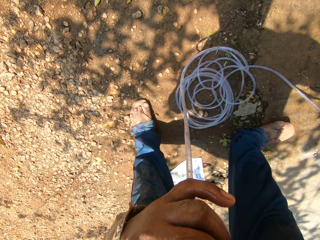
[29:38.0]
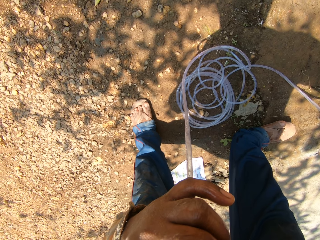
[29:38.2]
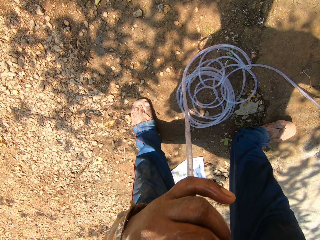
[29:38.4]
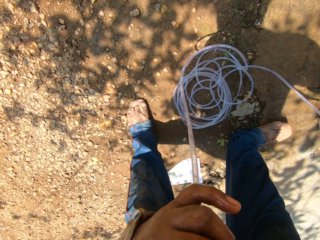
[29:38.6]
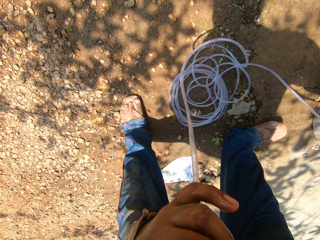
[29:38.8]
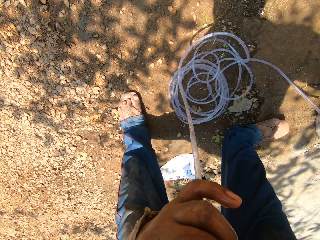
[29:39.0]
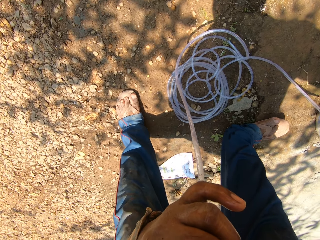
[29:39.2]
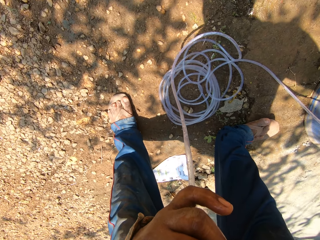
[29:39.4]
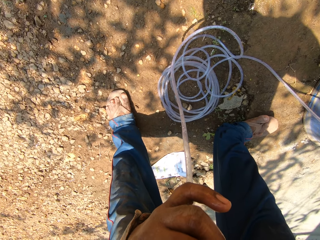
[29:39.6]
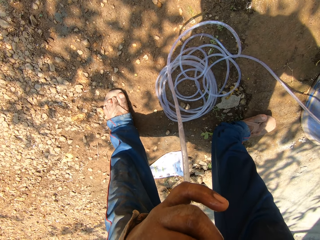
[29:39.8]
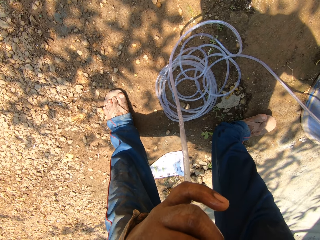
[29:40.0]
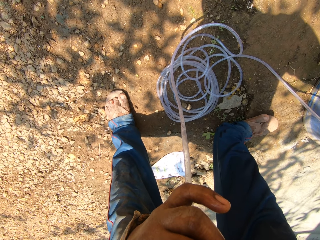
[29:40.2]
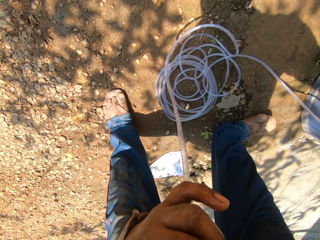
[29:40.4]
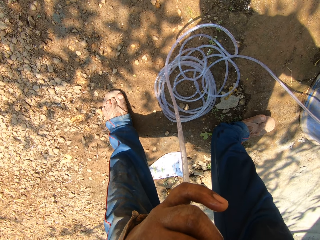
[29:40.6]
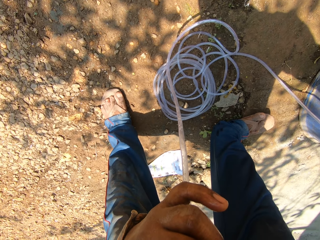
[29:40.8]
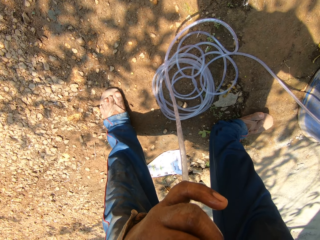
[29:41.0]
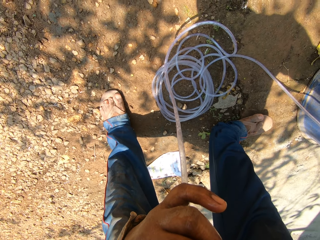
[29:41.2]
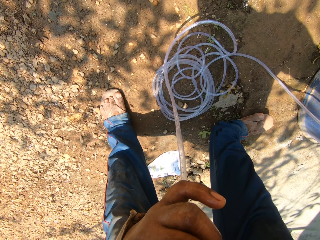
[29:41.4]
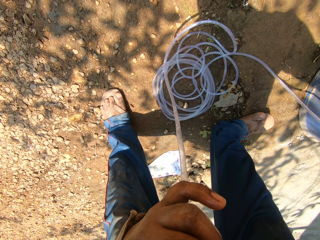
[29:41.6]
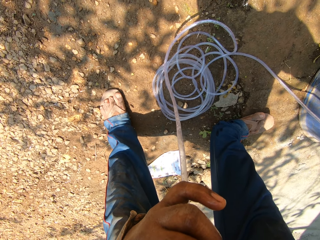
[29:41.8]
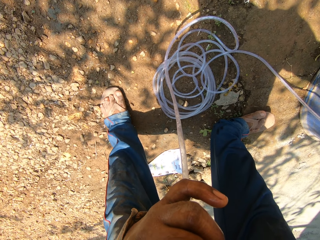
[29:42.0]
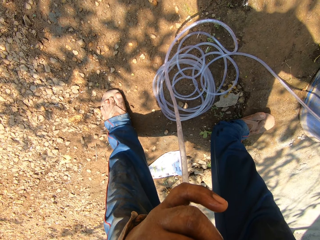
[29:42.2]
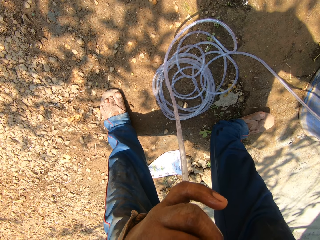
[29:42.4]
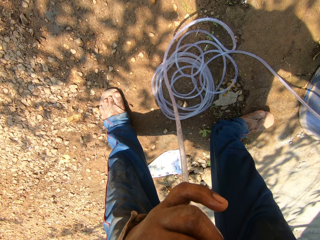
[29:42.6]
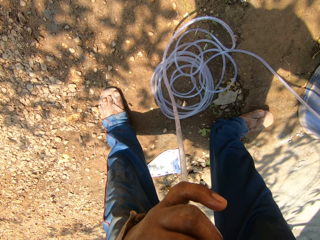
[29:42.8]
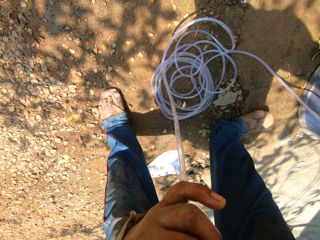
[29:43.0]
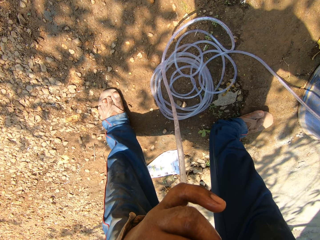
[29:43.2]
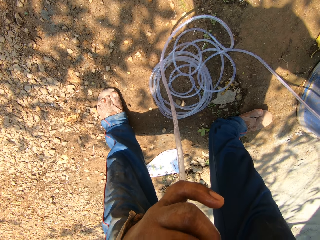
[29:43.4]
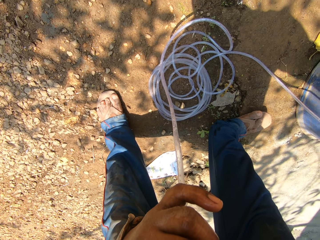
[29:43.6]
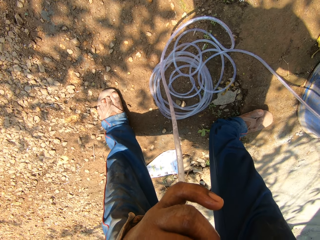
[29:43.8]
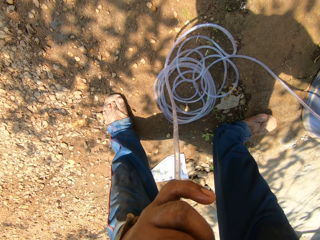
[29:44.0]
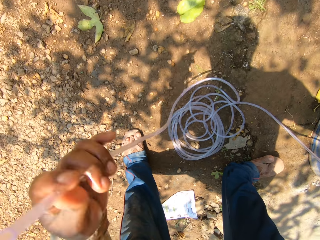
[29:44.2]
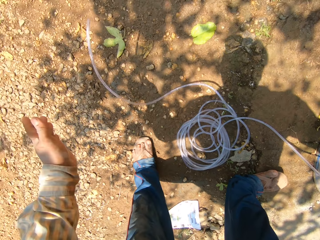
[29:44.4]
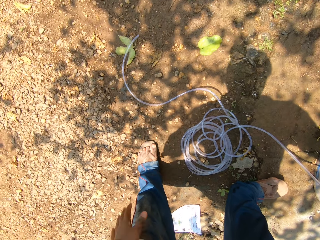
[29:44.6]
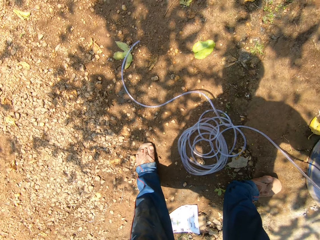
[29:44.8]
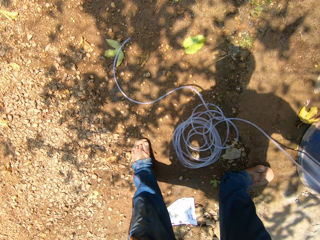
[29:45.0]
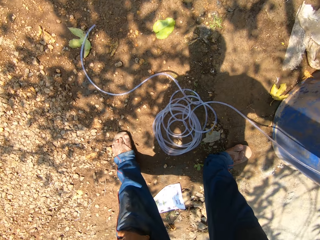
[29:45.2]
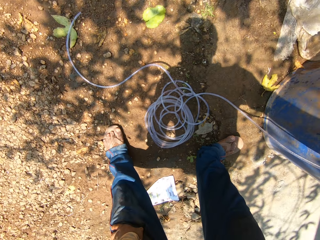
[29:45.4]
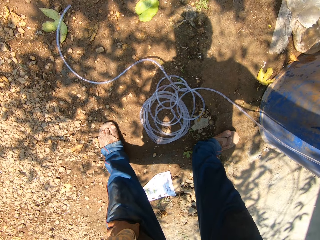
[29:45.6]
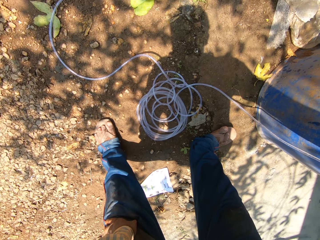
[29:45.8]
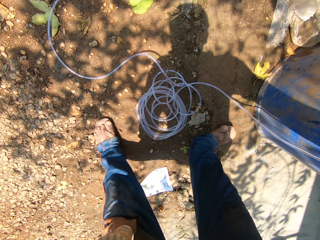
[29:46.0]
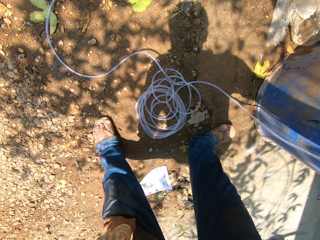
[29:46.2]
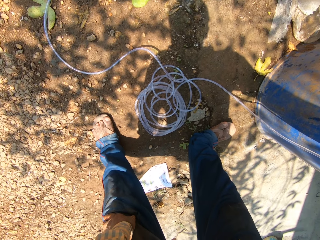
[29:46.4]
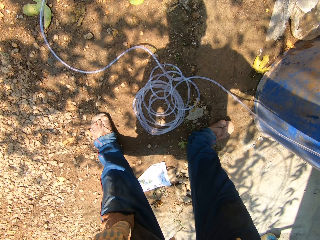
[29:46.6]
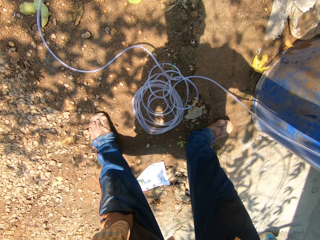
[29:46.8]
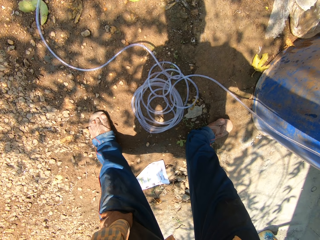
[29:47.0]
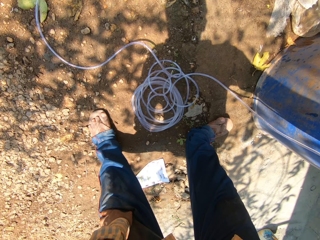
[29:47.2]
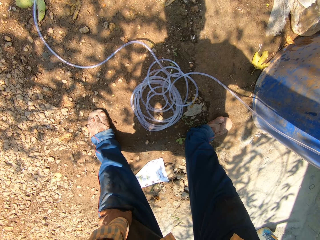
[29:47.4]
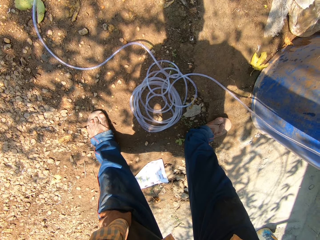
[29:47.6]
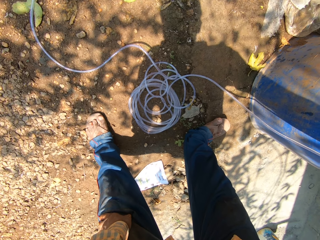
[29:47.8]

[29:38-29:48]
The camera wearer drops the hose pipe in his left hand on the ground. He looks around the ground.

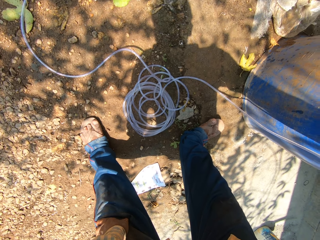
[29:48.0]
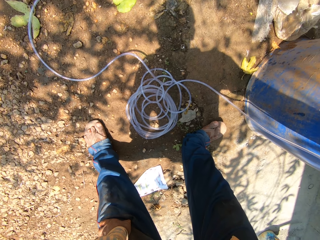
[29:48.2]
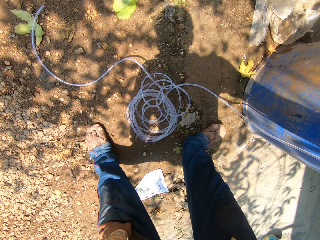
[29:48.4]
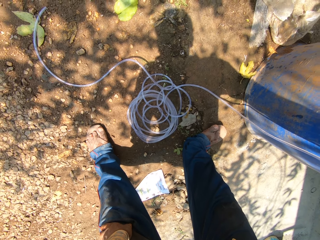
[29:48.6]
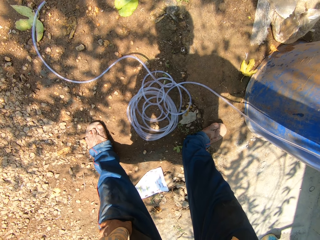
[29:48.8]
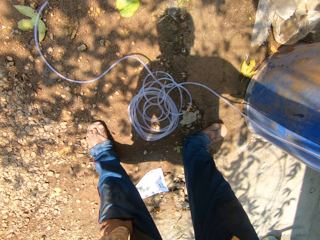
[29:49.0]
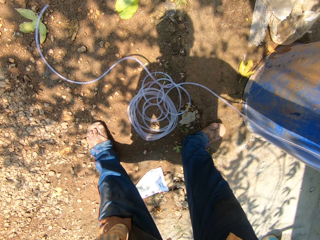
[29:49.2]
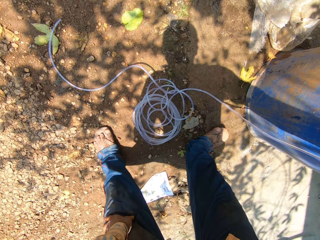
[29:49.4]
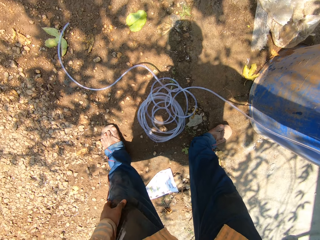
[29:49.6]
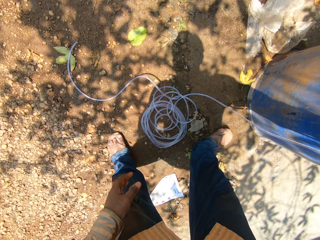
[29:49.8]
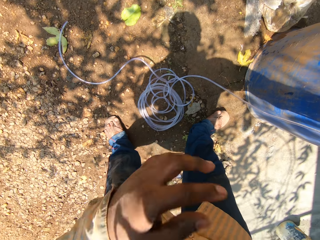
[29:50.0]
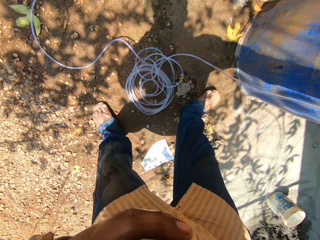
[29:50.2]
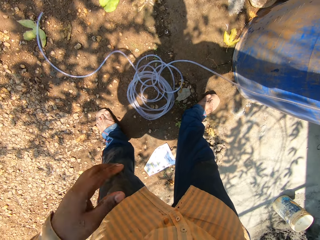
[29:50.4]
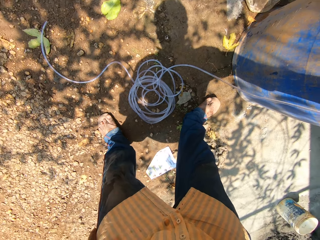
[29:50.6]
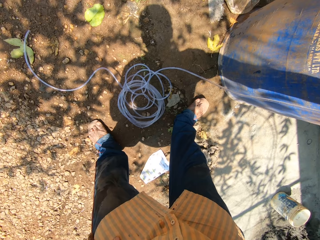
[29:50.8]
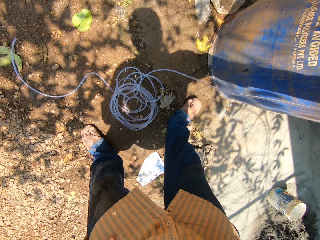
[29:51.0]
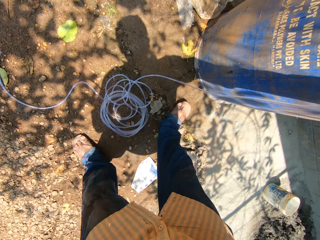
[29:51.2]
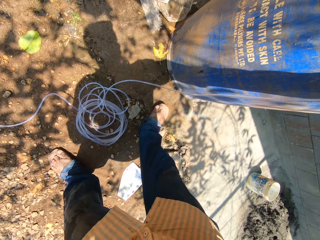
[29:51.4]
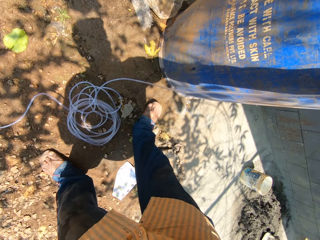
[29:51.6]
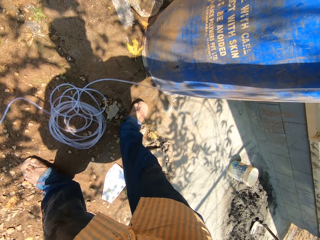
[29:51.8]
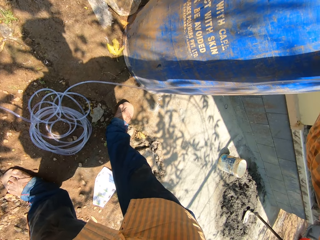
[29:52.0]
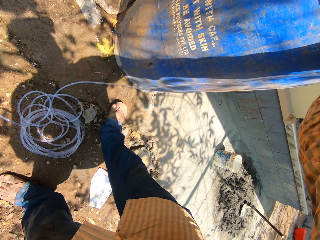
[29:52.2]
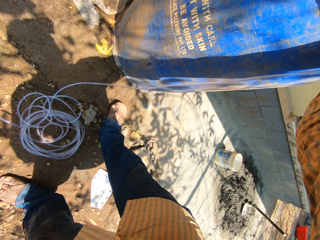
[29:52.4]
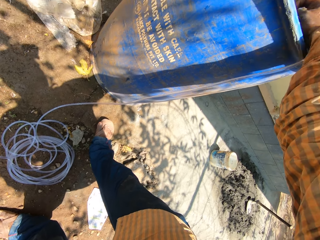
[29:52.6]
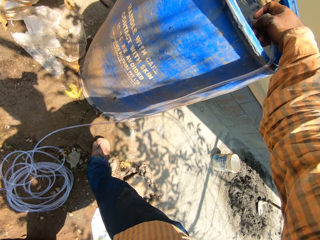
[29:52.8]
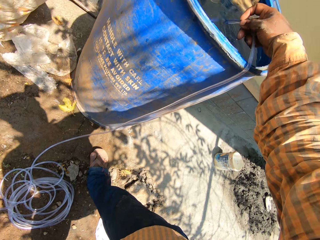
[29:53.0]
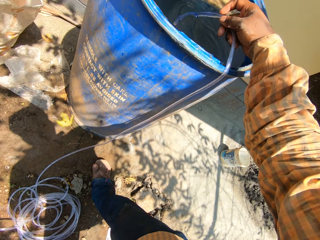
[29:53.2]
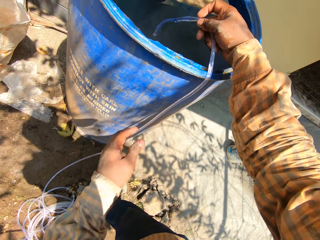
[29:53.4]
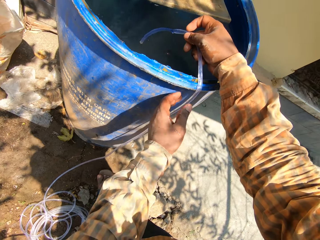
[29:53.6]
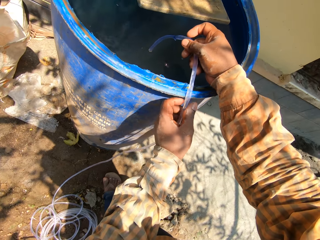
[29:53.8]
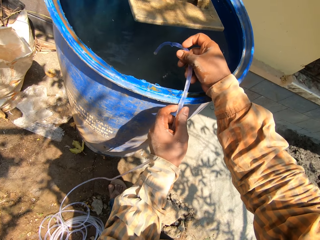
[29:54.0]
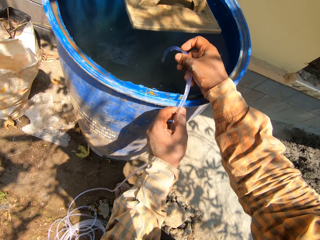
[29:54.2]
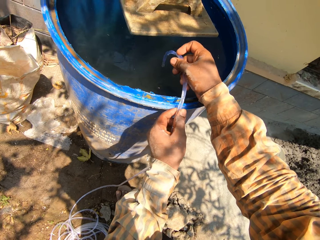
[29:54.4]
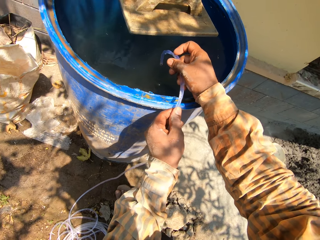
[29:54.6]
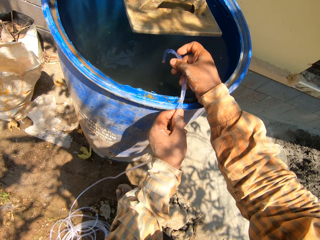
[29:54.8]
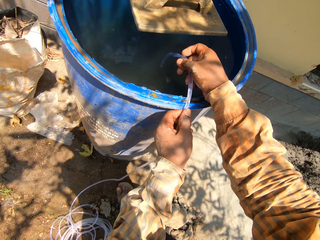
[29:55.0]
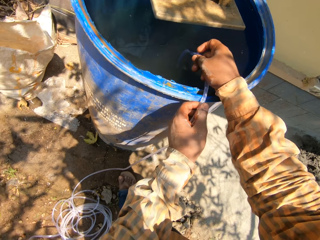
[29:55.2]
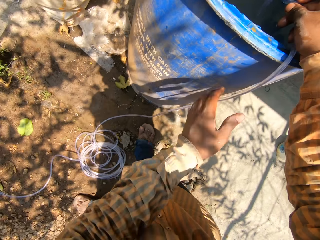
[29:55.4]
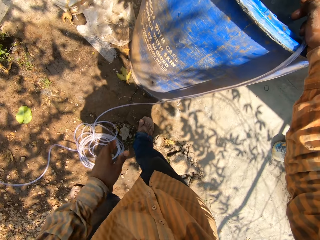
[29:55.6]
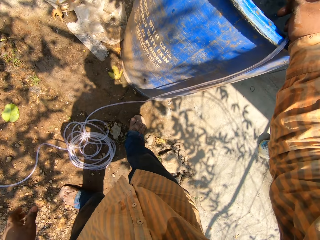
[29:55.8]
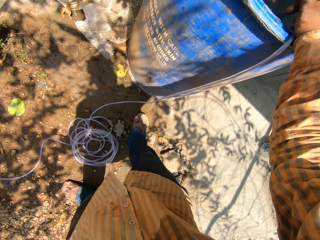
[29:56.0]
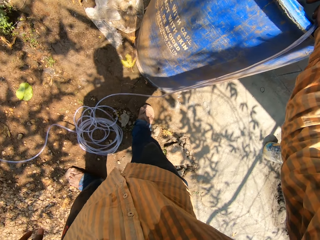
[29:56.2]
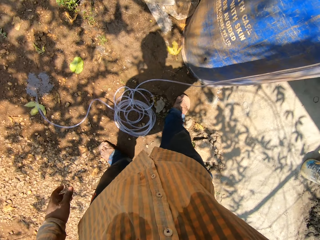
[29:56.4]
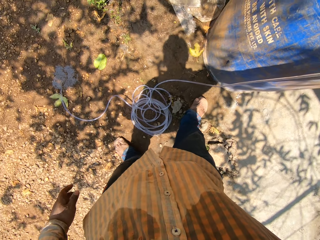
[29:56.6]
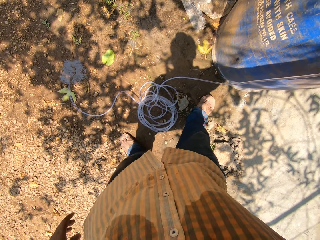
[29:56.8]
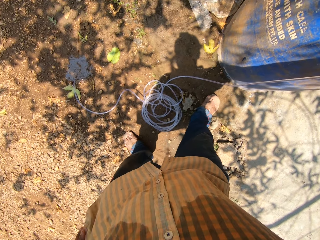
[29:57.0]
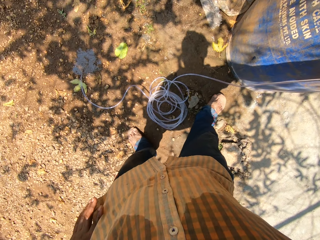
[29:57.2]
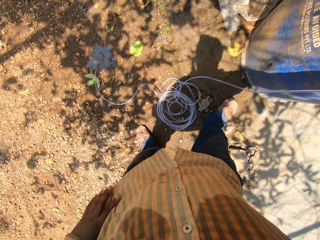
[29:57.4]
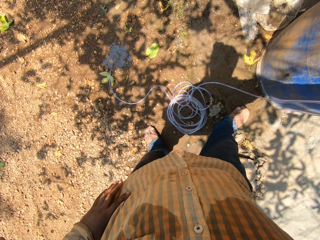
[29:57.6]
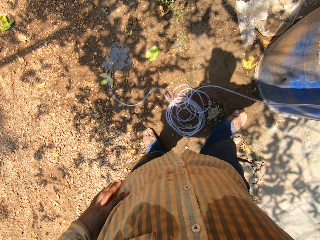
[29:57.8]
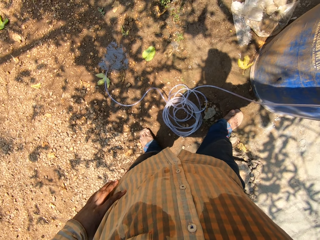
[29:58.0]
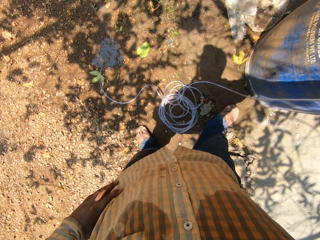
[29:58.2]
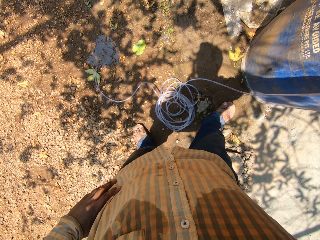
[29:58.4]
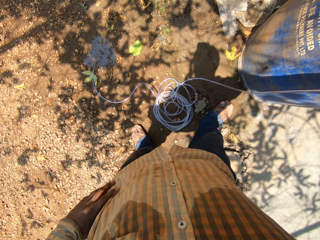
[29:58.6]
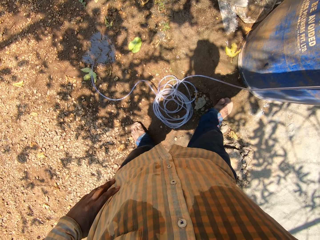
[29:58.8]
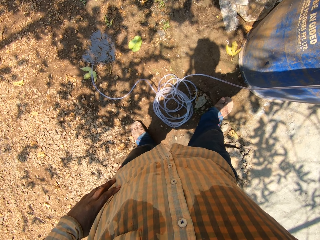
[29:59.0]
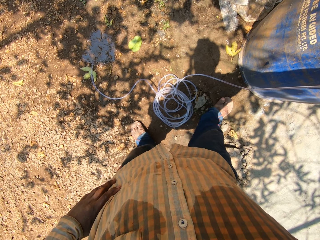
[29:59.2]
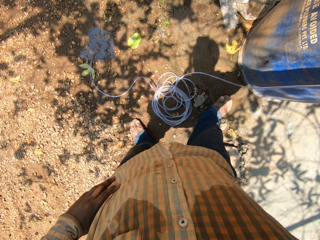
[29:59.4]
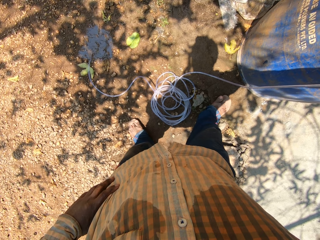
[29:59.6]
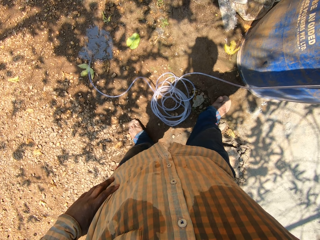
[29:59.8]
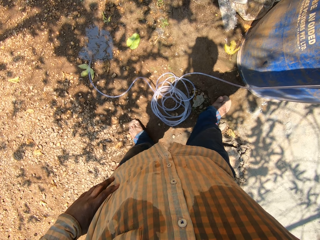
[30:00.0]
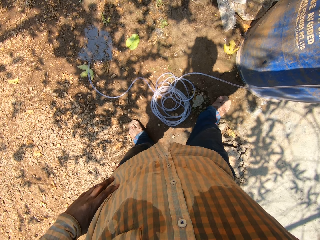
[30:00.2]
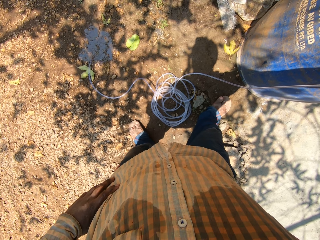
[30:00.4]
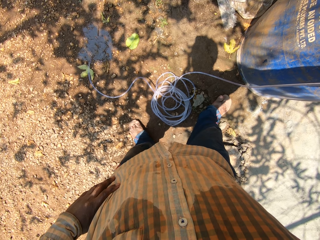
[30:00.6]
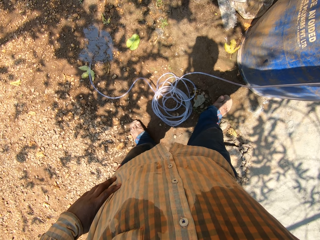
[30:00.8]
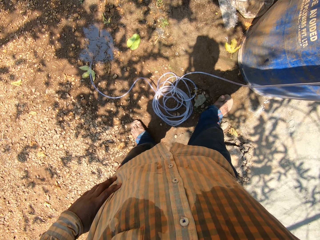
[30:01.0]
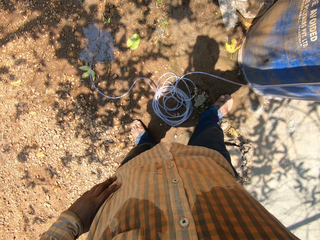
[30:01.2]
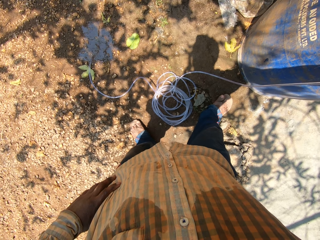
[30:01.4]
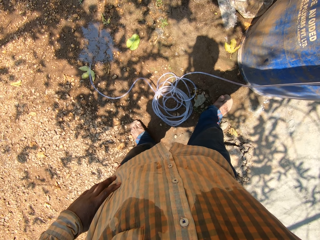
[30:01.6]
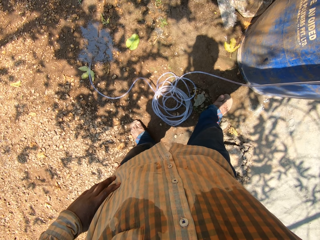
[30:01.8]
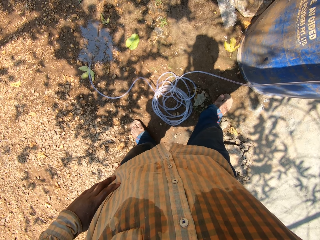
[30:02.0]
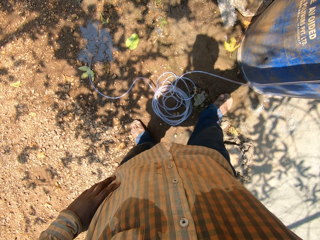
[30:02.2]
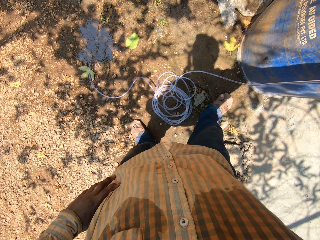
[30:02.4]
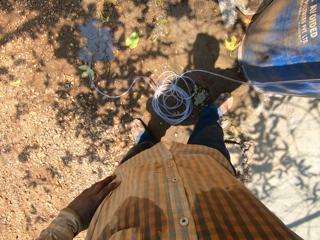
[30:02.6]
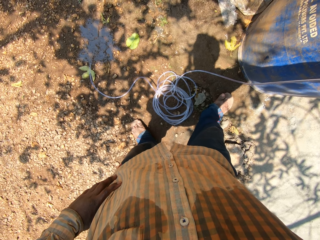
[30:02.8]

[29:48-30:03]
The camera wearer touches his face with his left hand. He holds the pipe in both hands and adjusts the hose pipe. He looks around the ground.
